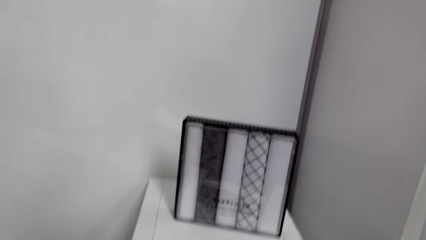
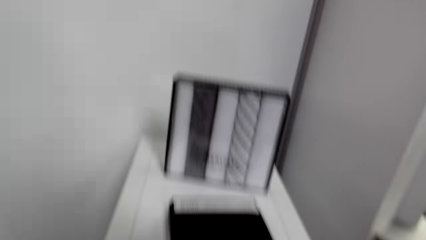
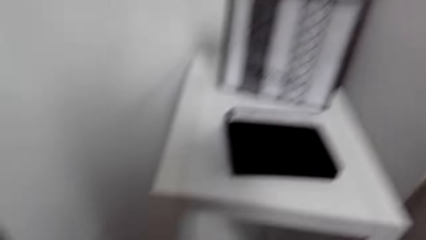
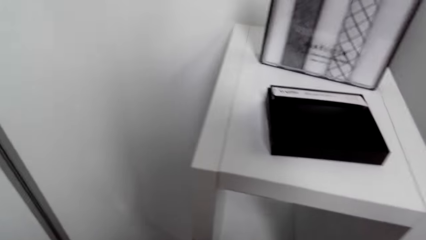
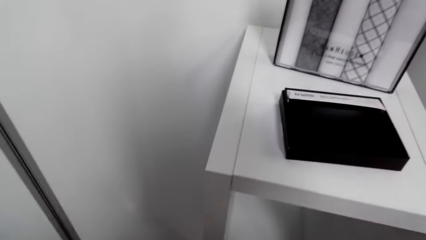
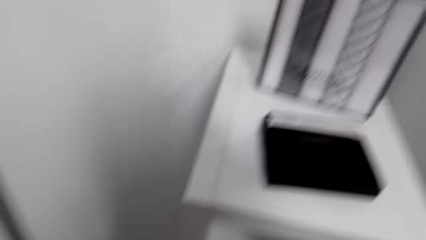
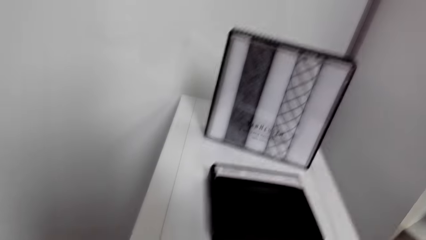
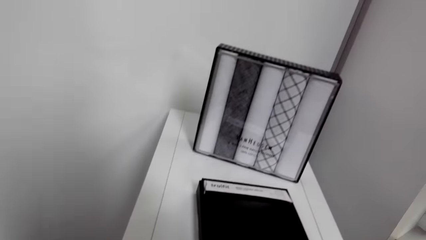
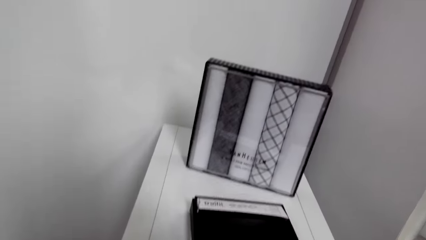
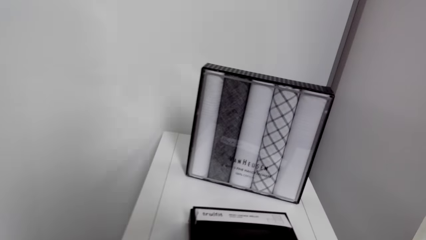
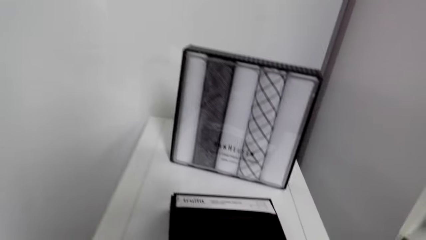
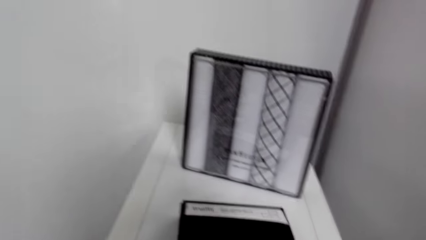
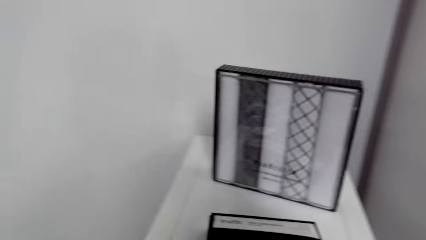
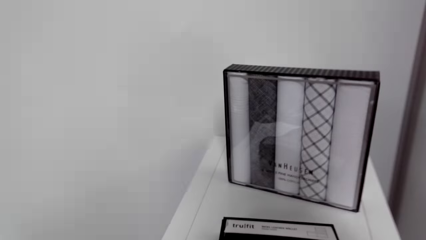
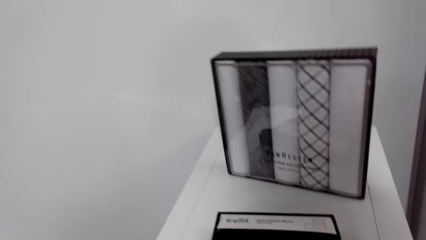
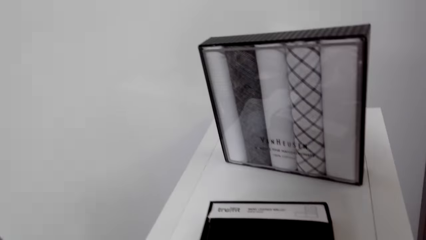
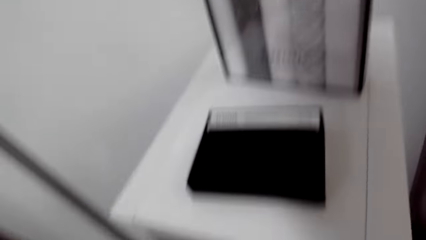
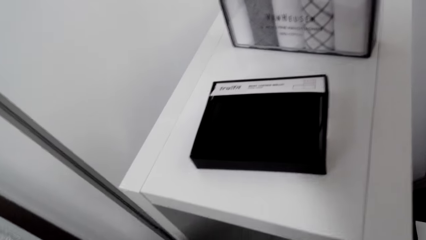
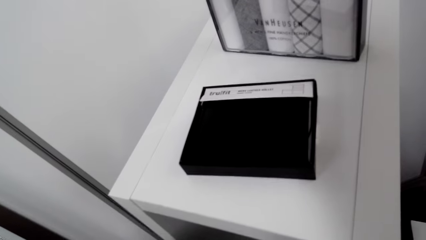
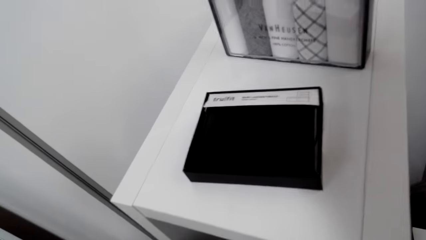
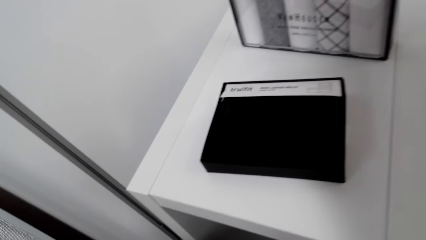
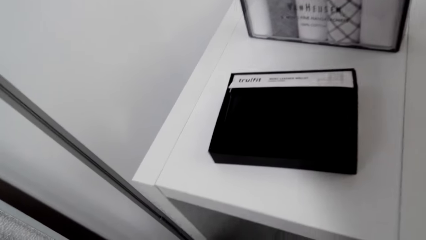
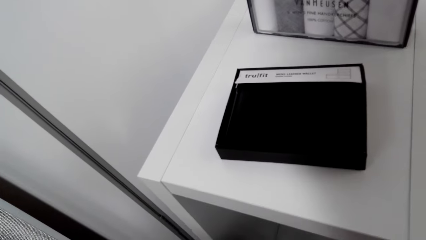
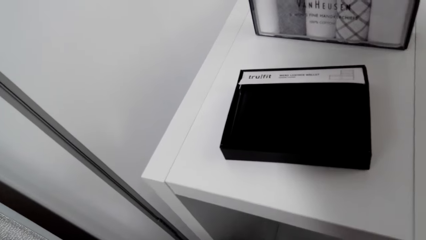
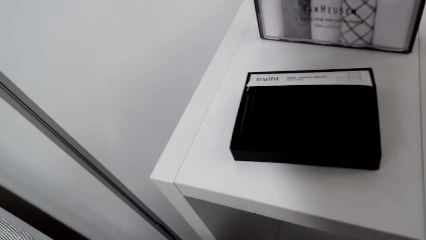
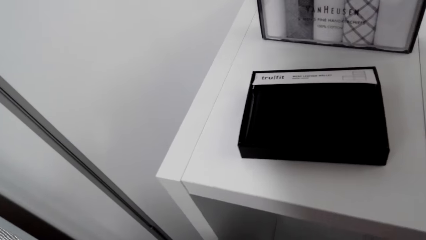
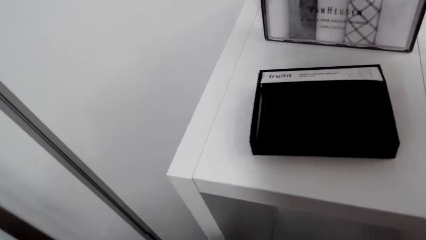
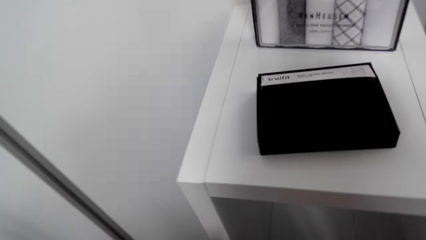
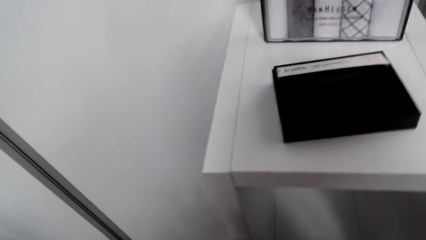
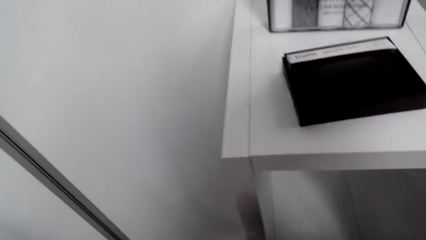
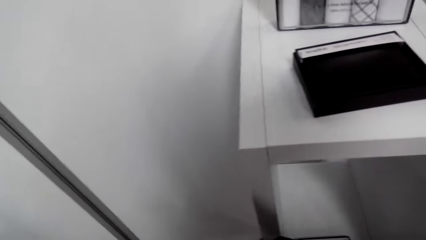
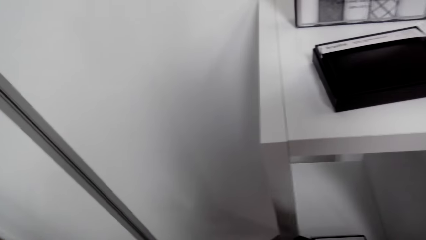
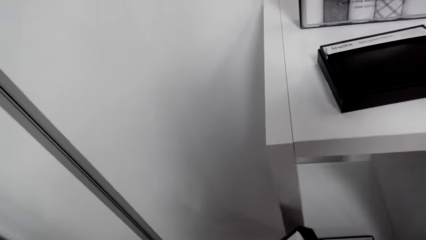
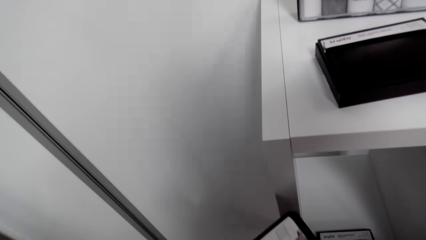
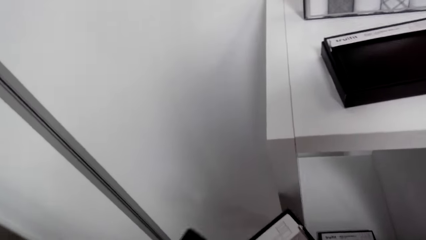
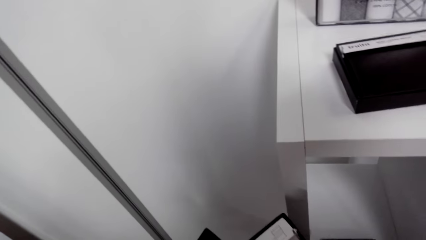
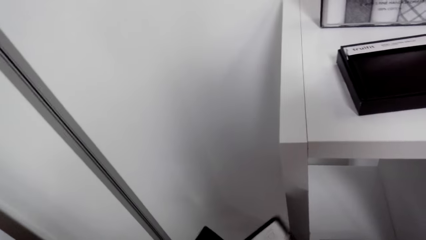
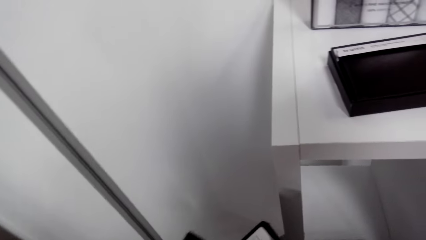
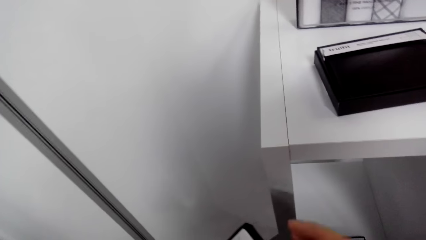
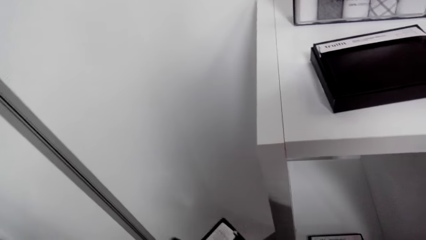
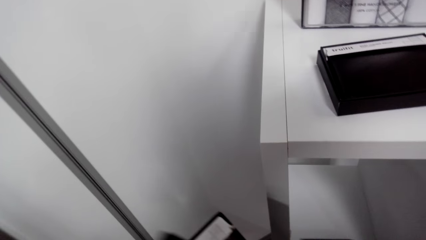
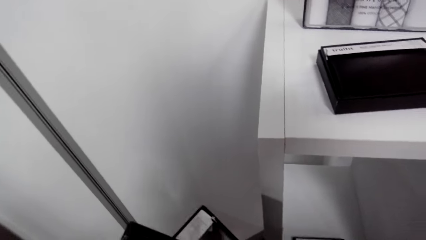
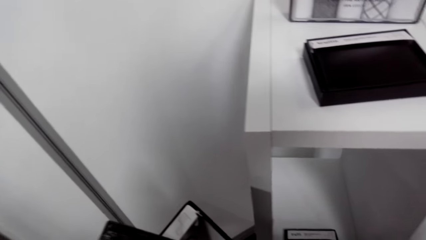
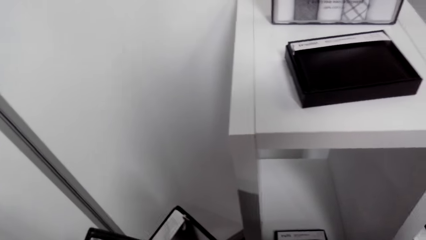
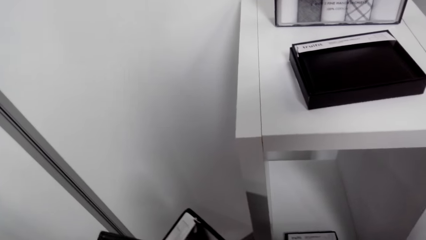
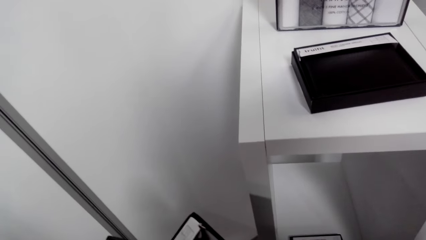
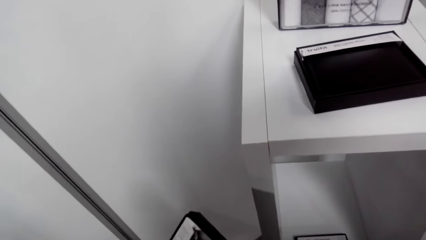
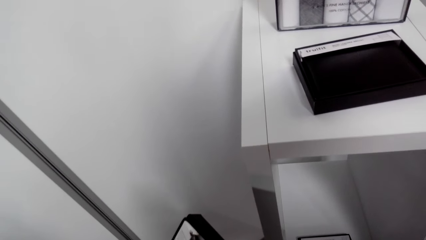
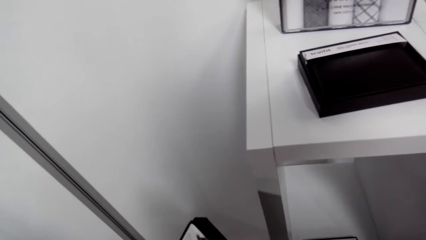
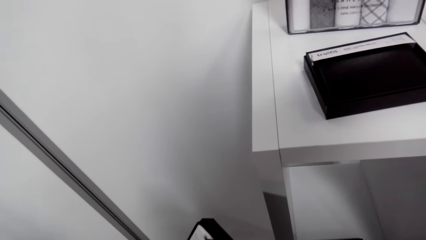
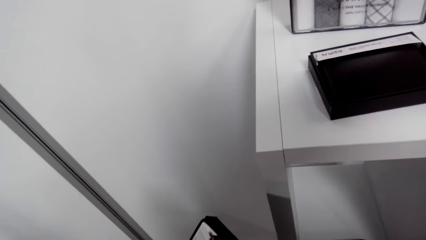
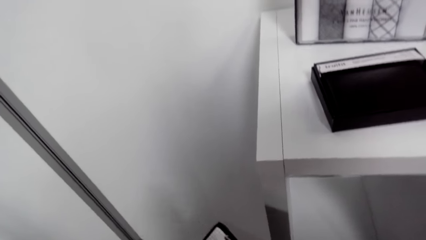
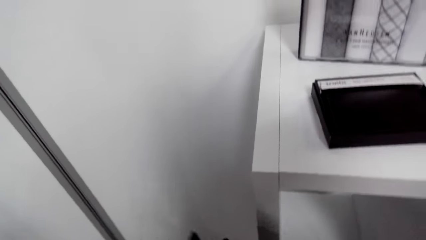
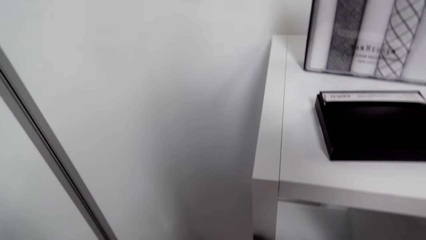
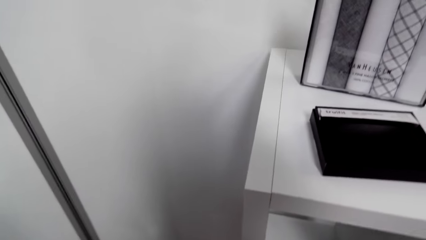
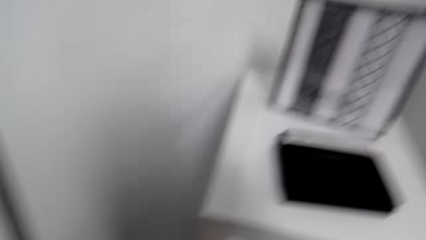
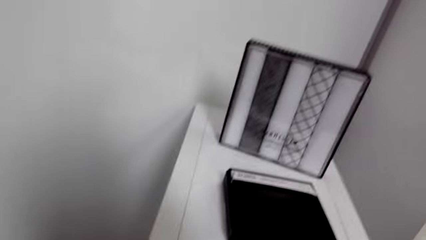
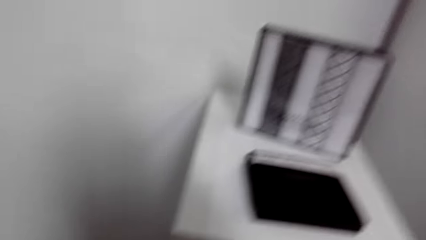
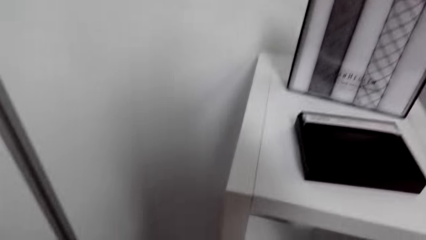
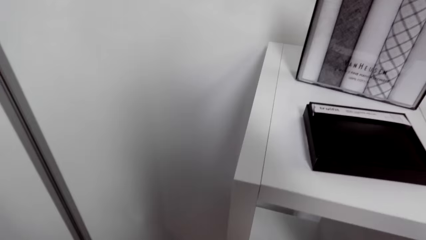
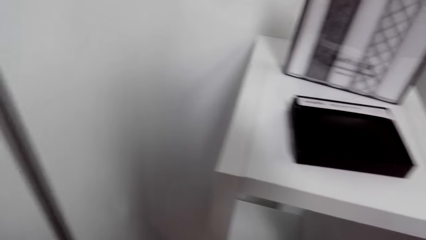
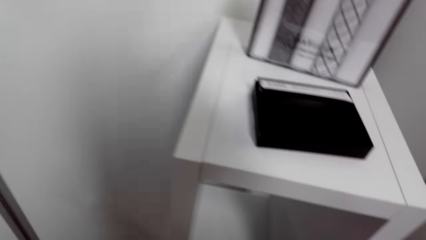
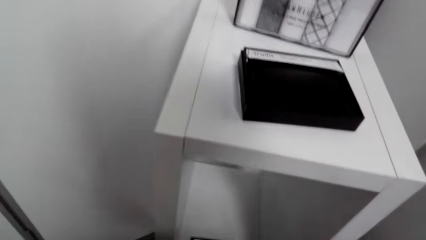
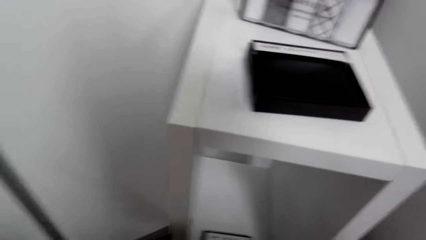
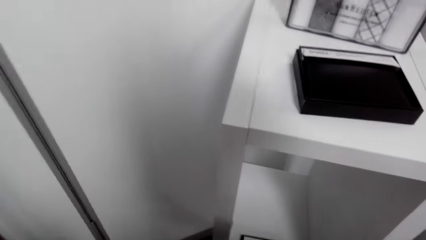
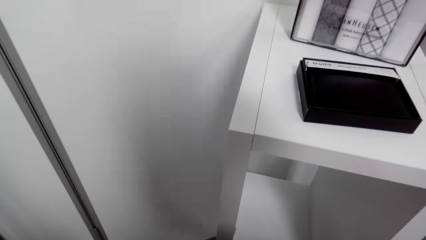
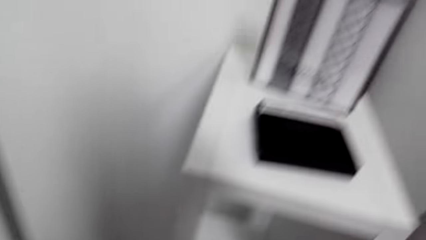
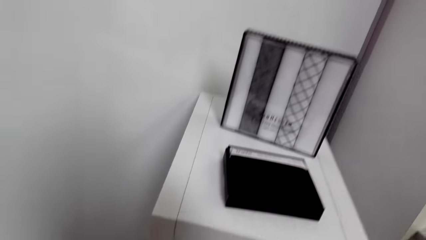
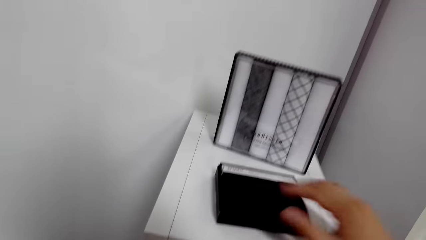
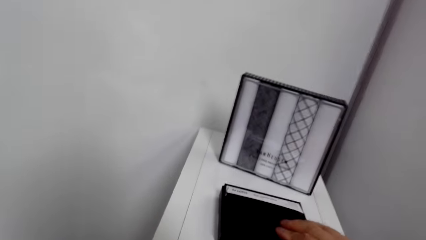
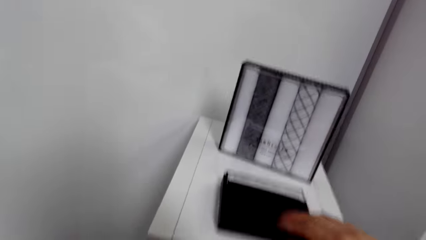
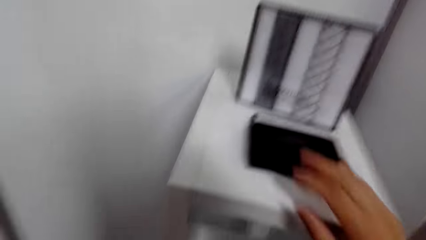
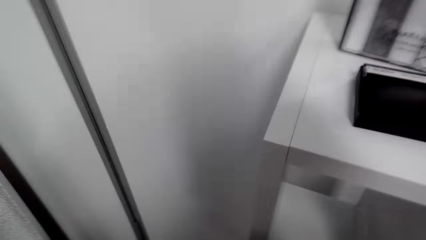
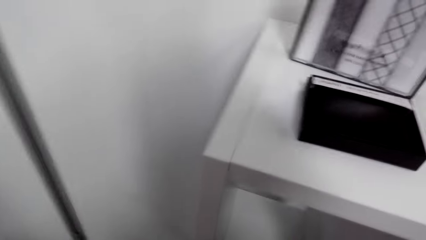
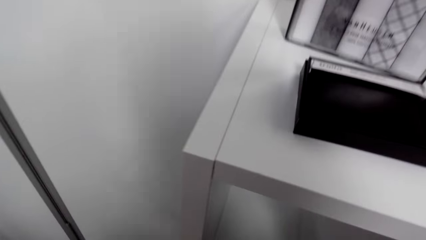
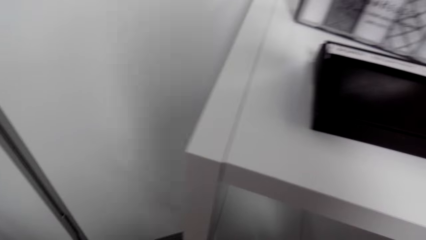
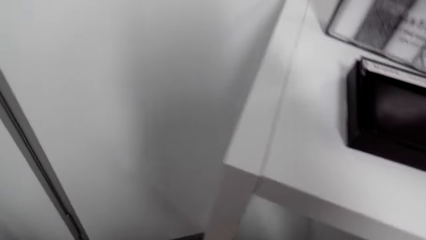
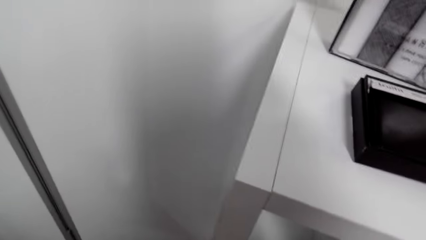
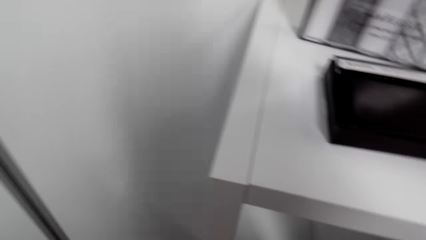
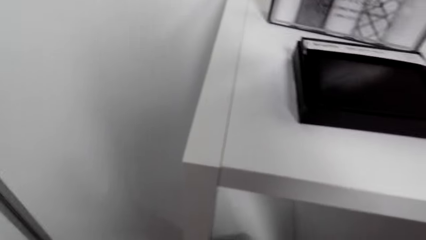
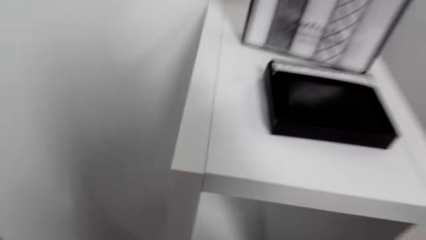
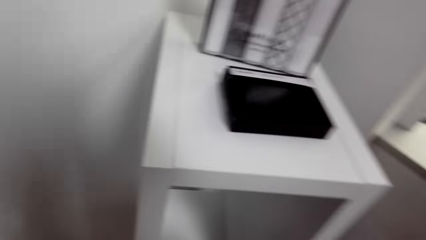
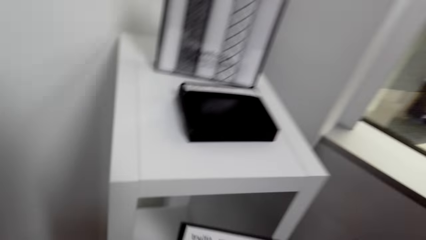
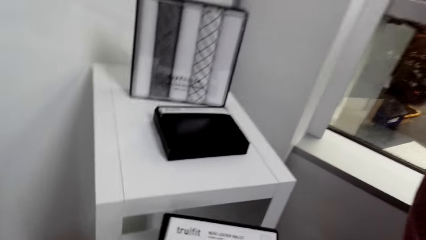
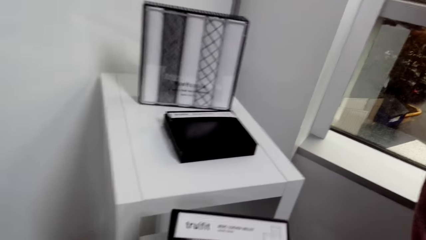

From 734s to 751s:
The camera wearer holds the wallet. They look around. They do something. They look around. They touch the wallet.
